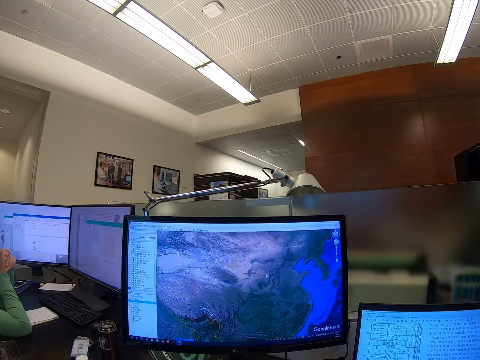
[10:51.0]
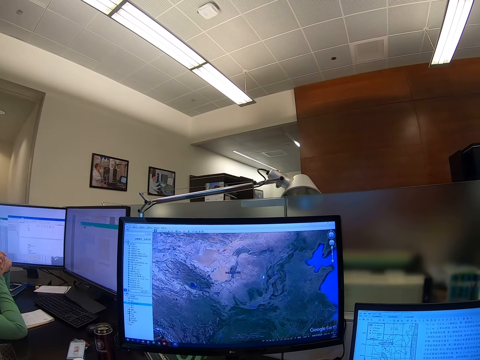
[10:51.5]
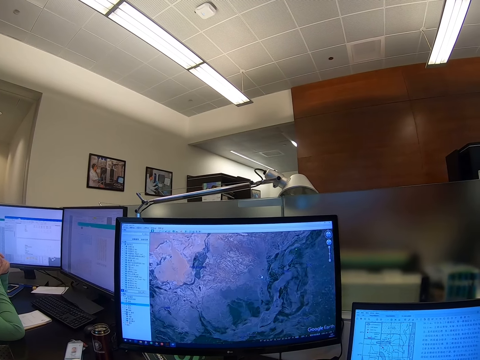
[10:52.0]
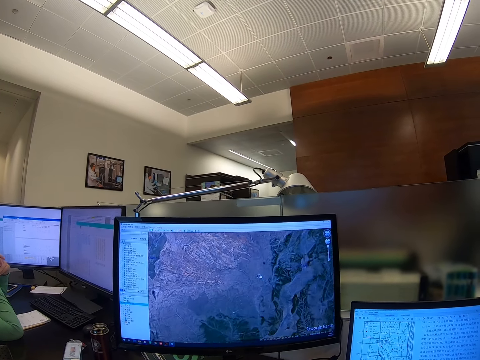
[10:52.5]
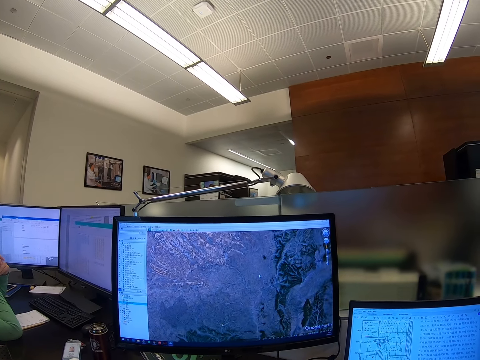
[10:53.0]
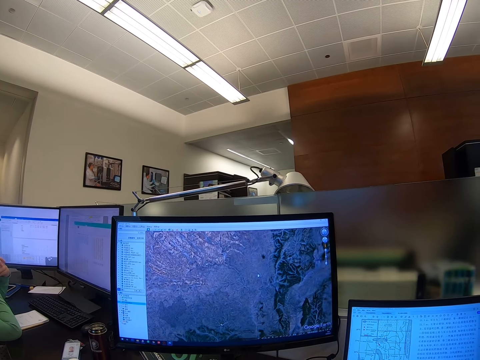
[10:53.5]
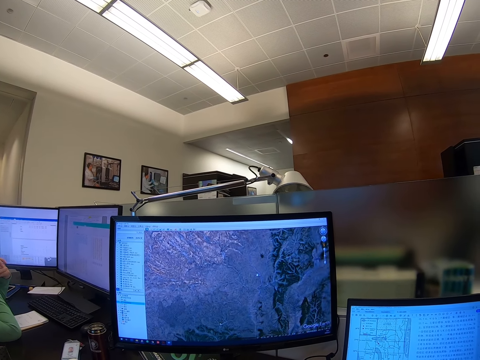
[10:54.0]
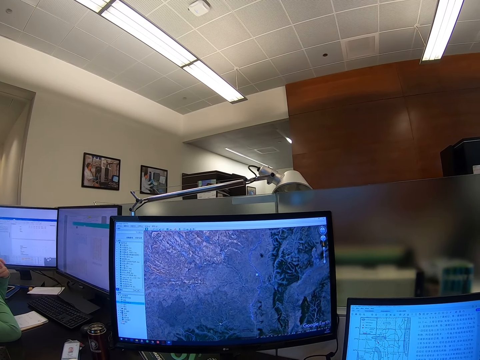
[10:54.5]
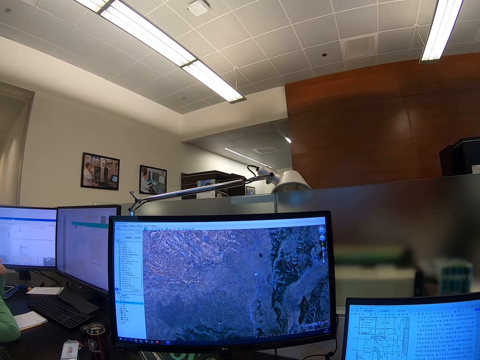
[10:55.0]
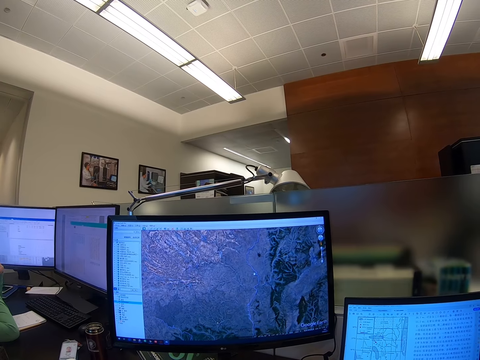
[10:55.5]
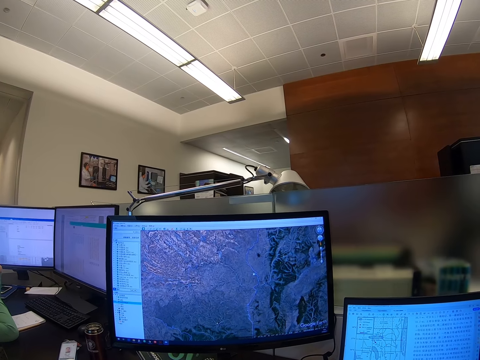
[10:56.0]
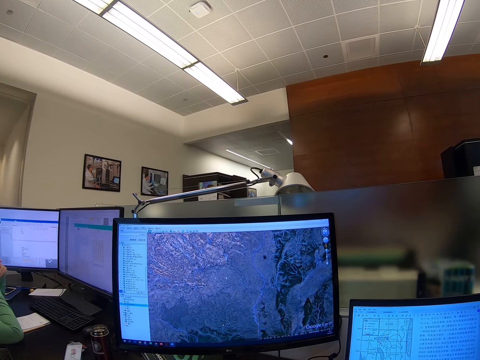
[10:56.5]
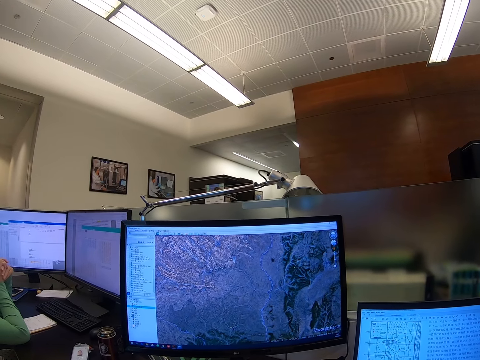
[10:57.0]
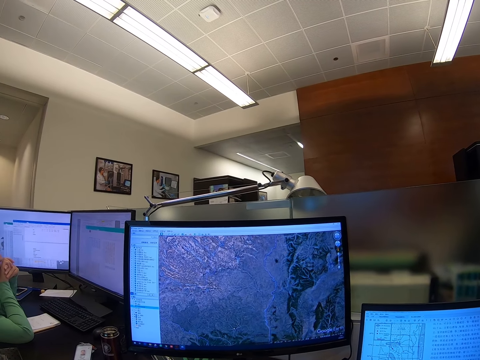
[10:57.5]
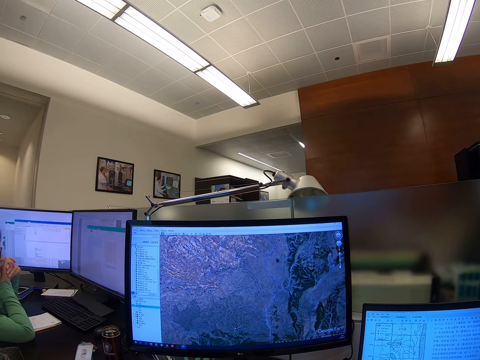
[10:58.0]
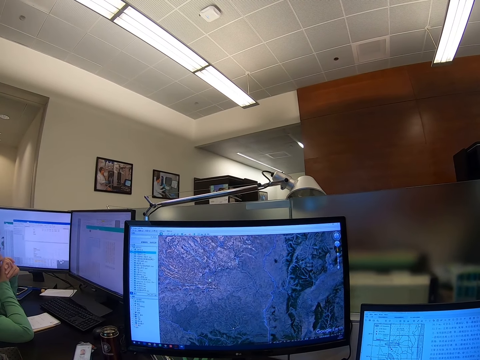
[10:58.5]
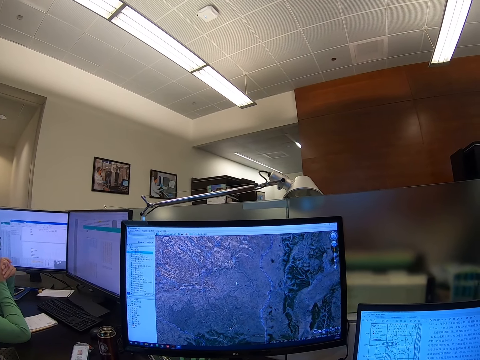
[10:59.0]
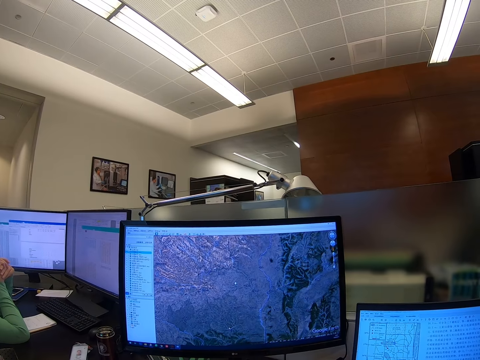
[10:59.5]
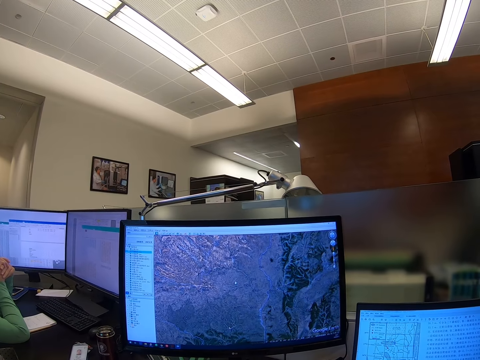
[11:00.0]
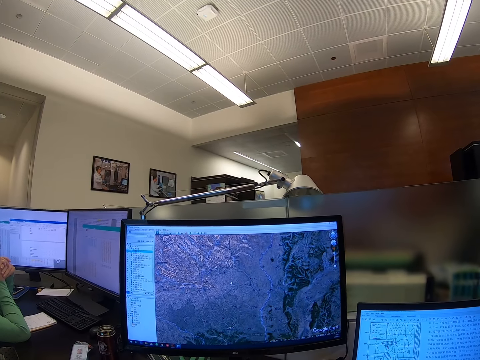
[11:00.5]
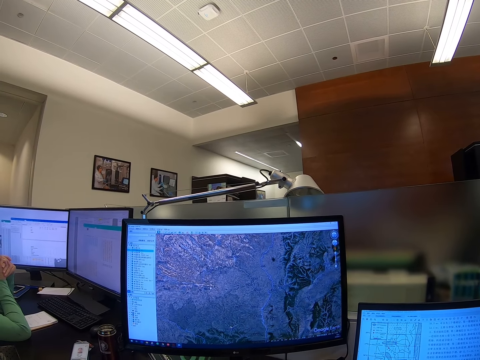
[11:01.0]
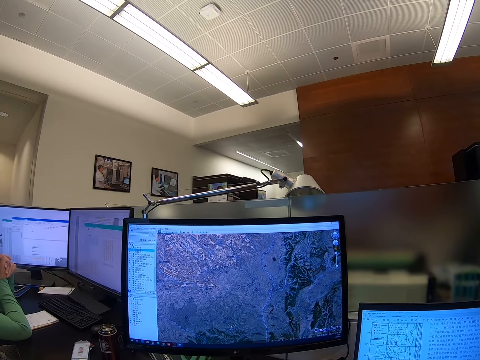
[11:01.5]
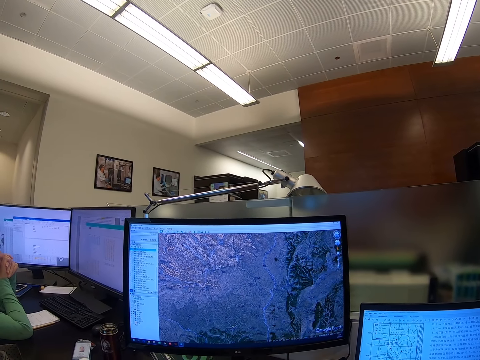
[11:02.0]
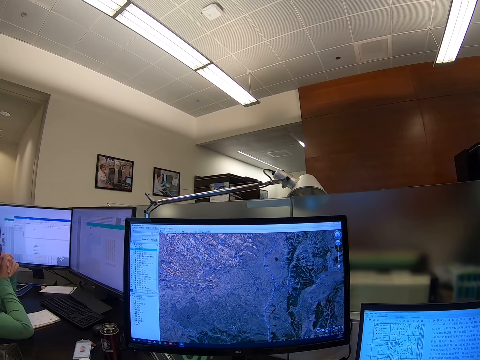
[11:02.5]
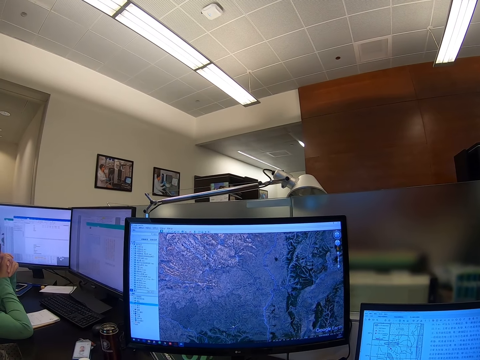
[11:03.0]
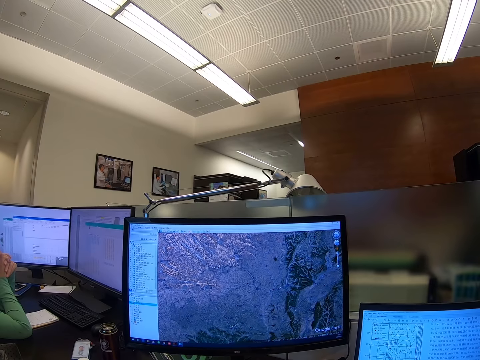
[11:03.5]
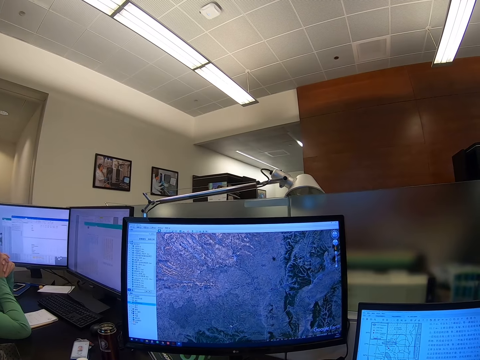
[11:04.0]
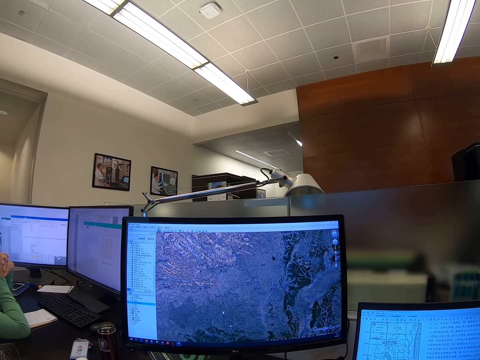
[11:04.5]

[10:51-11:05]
The camera wearer stares at a computer.

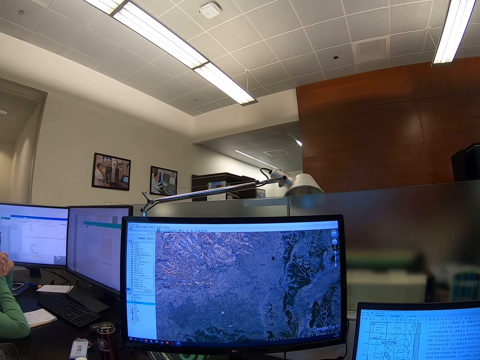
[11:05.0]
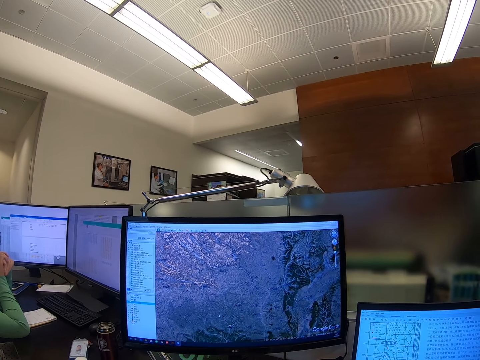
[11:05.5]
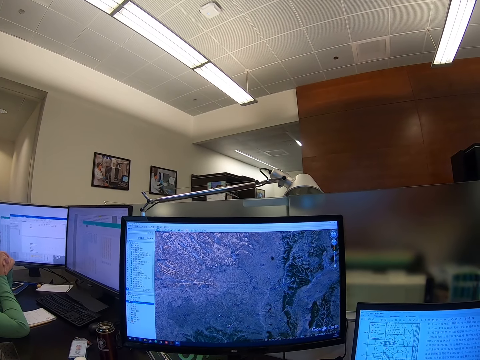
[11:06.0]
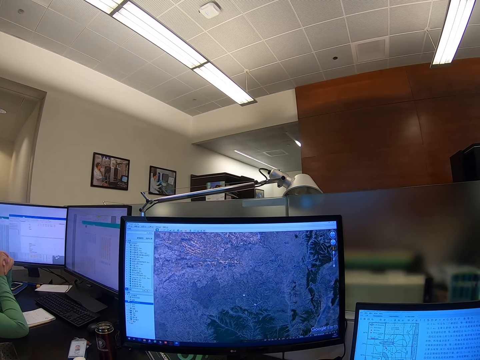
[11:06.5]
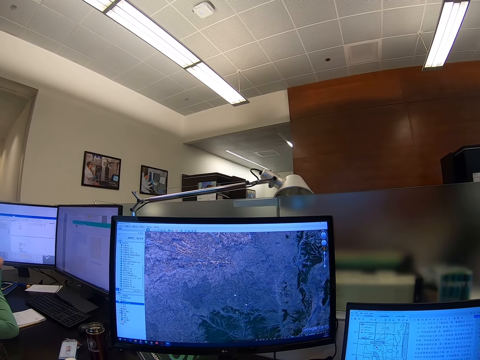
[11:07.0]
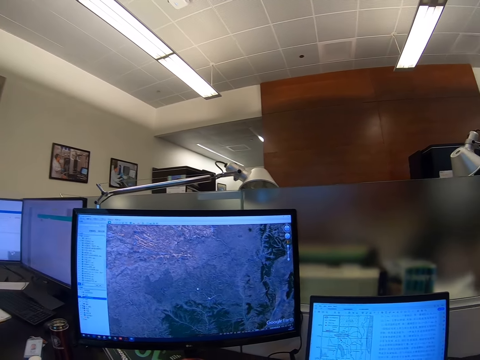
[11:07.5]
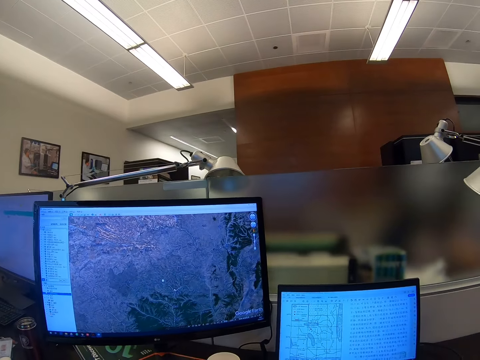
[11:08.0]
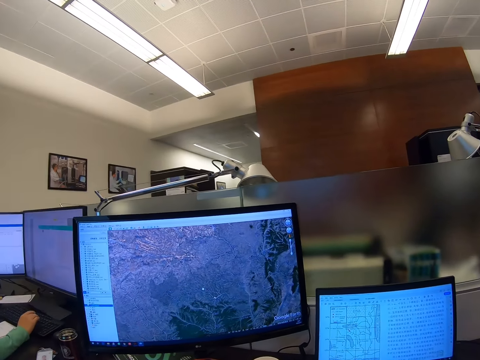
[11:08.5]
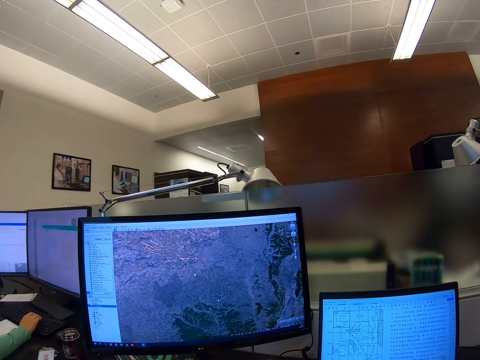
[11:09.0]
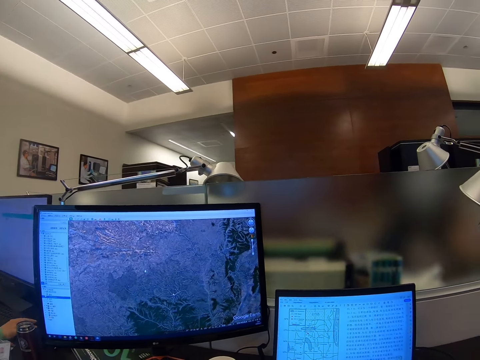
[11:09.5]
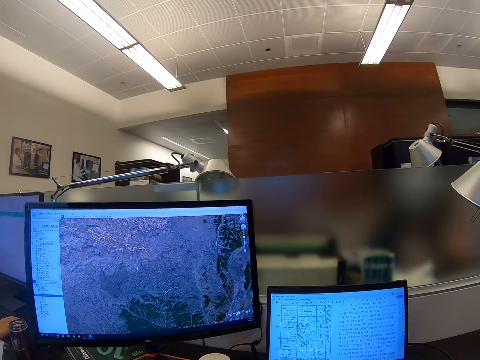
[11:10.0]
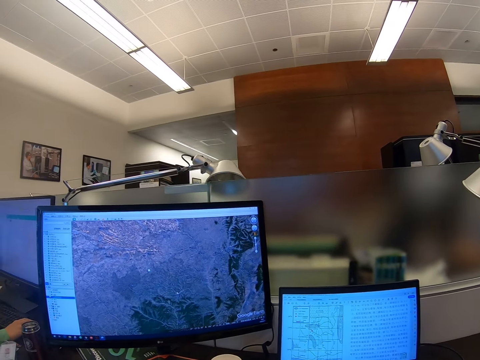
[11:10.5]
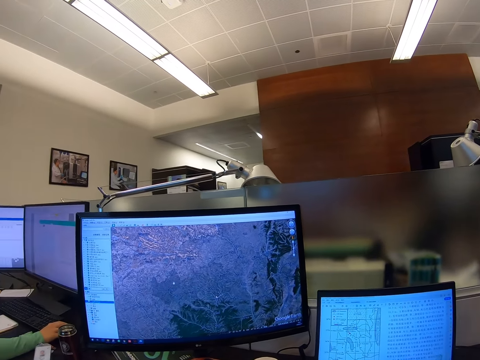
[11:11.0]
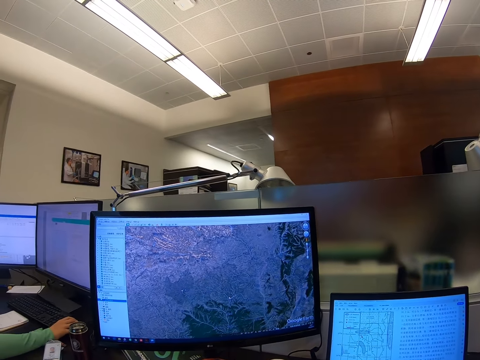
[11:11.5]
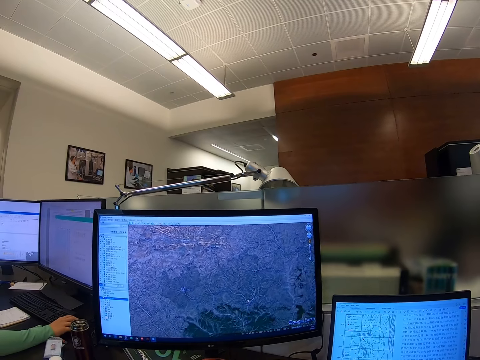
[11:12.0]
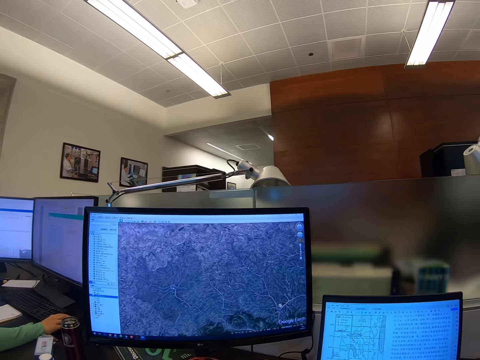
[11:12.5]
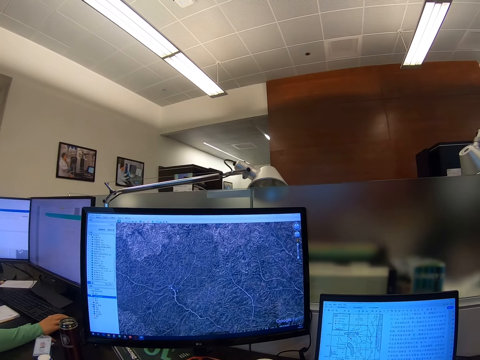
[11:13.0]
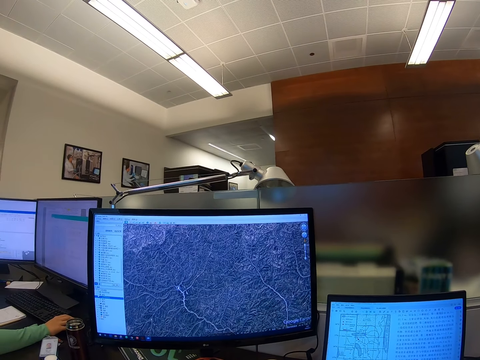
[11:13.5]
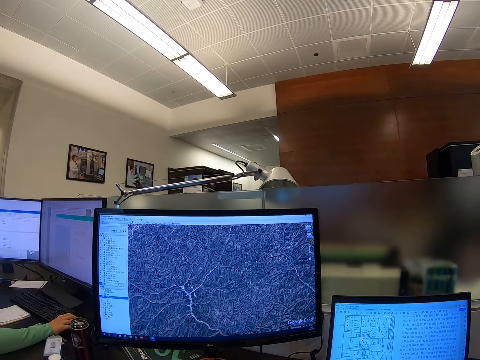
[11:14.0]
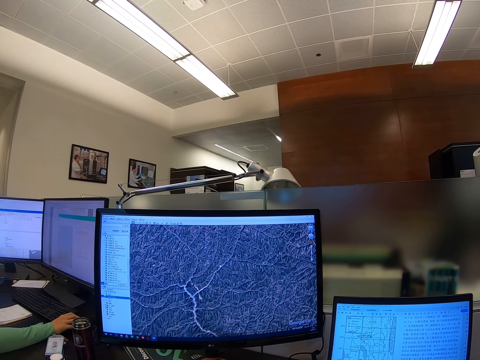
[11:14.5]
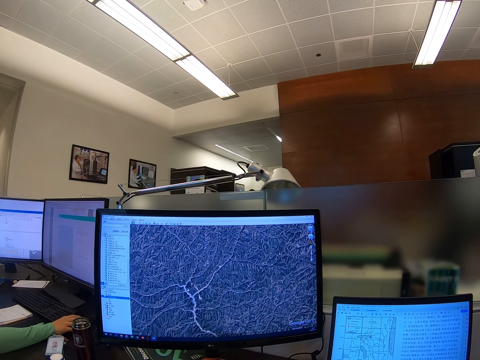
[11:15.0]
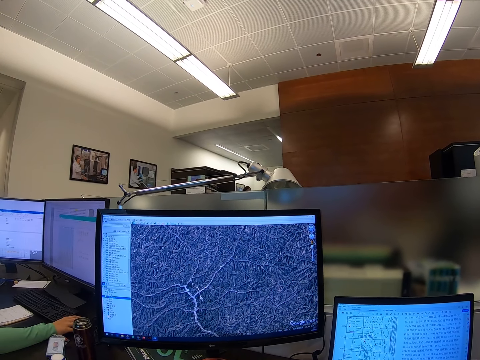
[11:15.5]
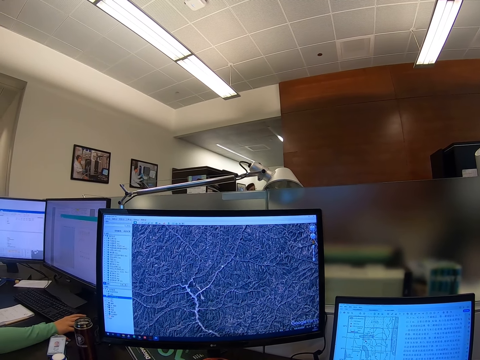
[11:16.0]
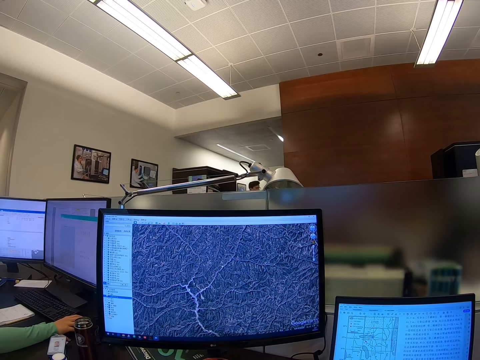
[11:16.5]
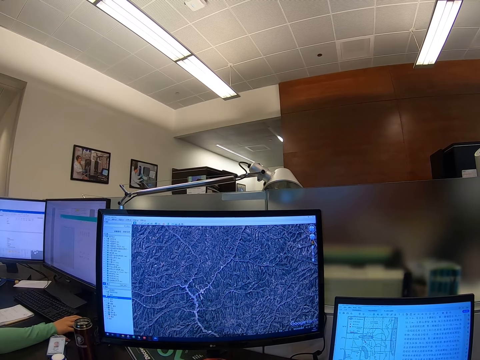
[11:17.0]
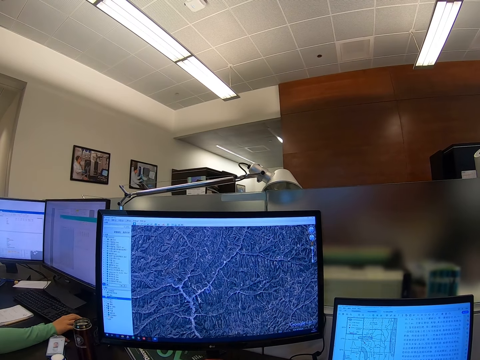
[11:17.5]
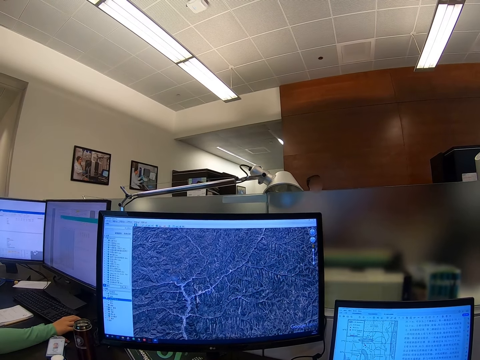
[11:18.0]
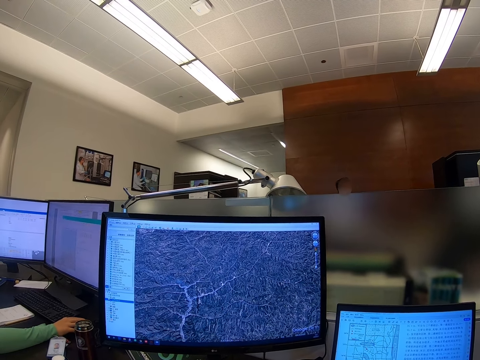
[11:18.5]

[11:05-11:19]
The camera wearer scrolls a computer.
